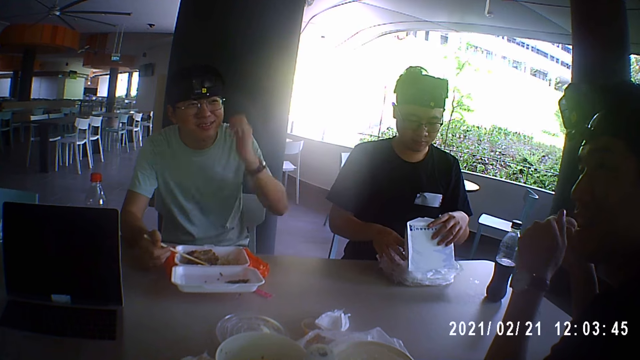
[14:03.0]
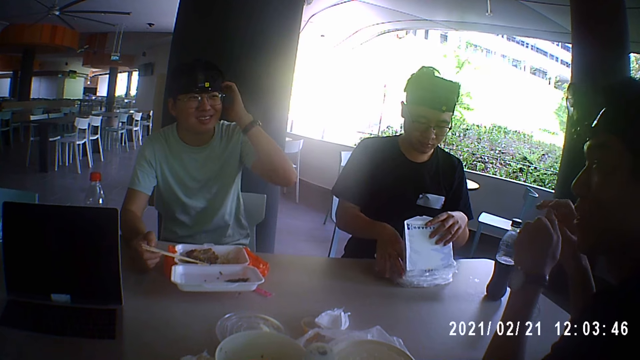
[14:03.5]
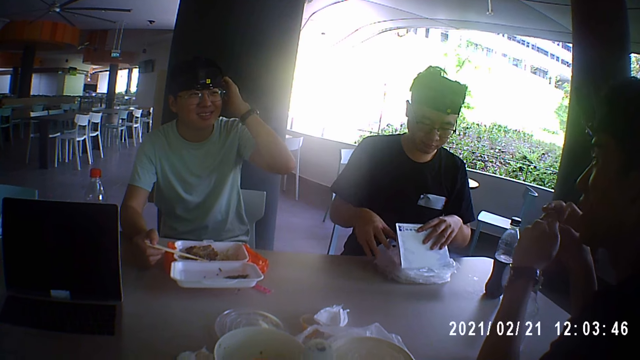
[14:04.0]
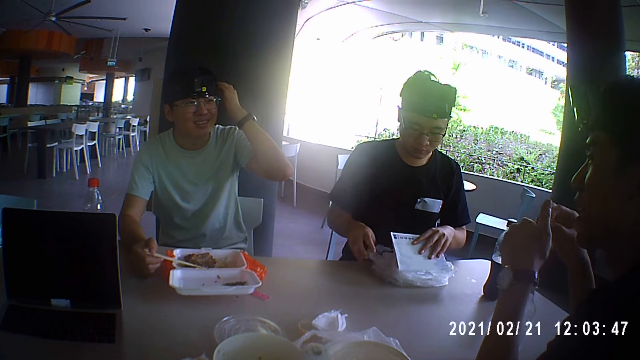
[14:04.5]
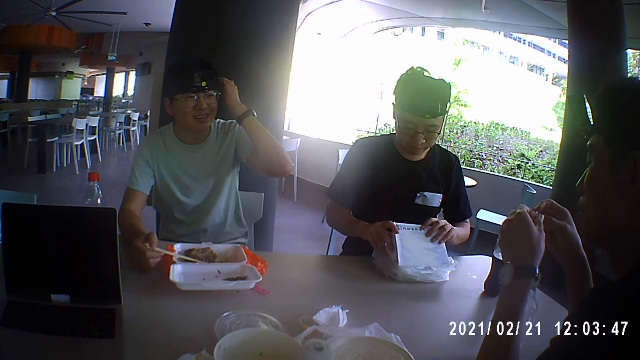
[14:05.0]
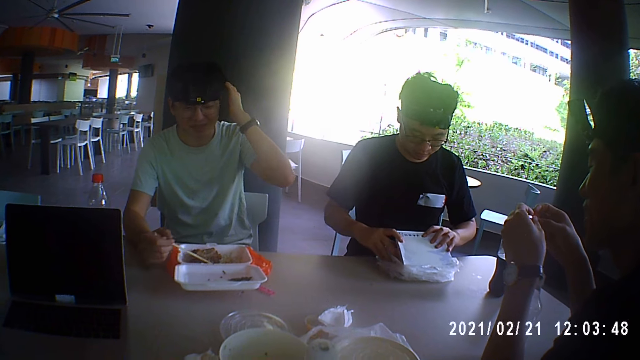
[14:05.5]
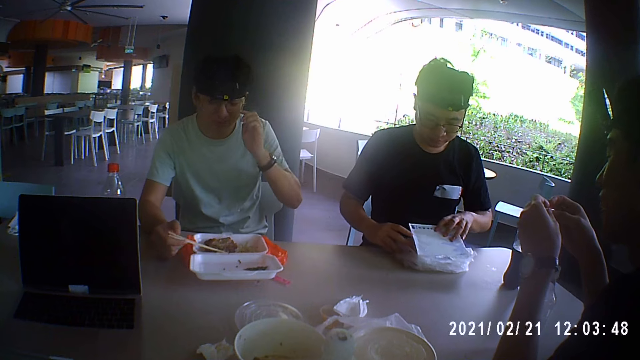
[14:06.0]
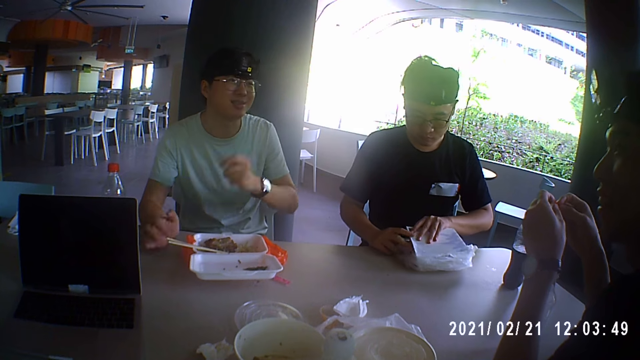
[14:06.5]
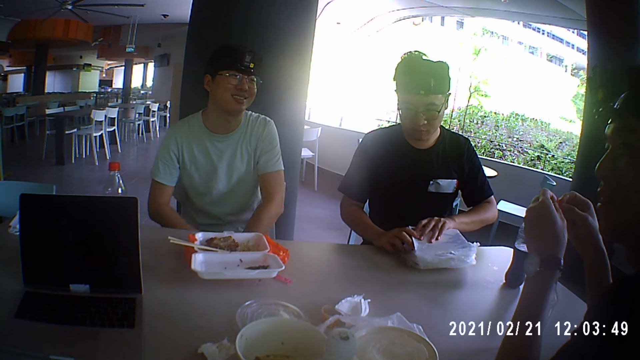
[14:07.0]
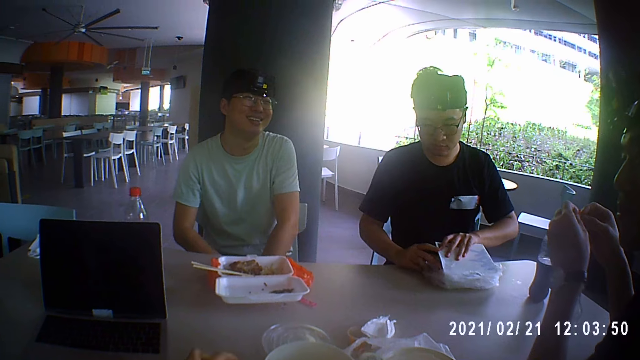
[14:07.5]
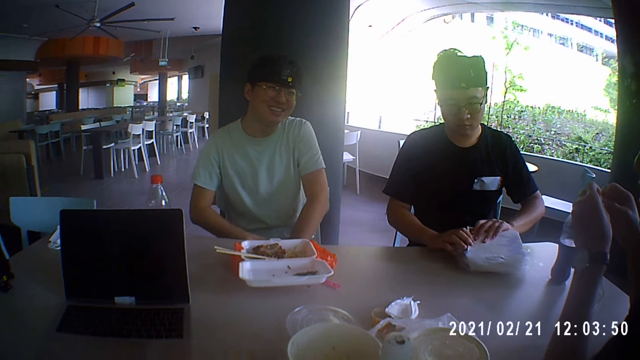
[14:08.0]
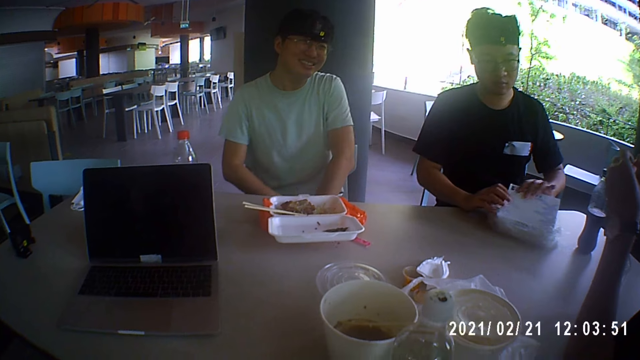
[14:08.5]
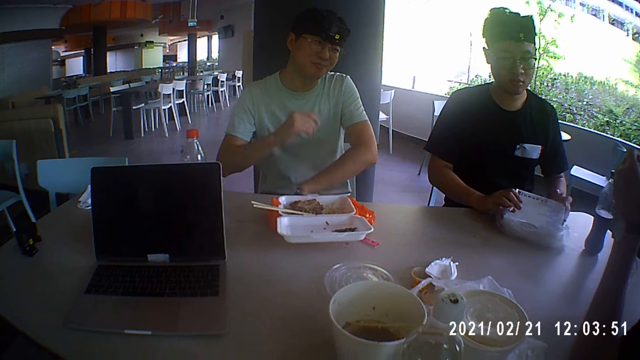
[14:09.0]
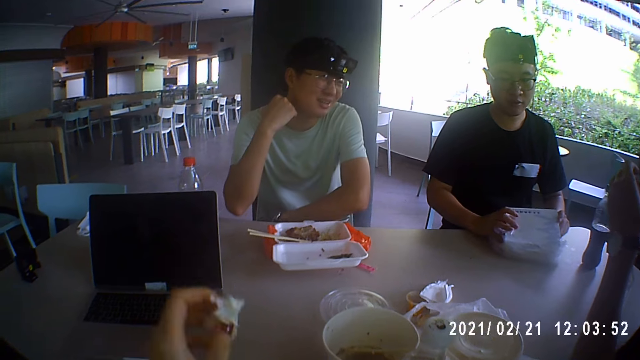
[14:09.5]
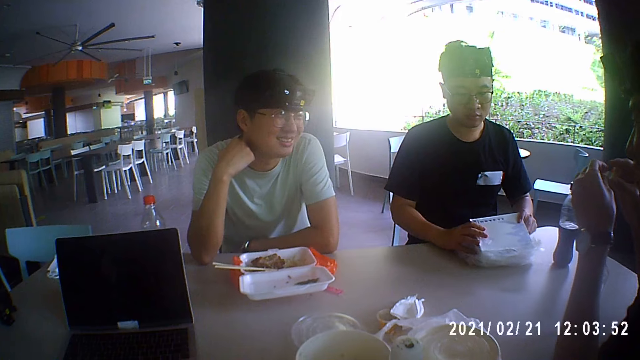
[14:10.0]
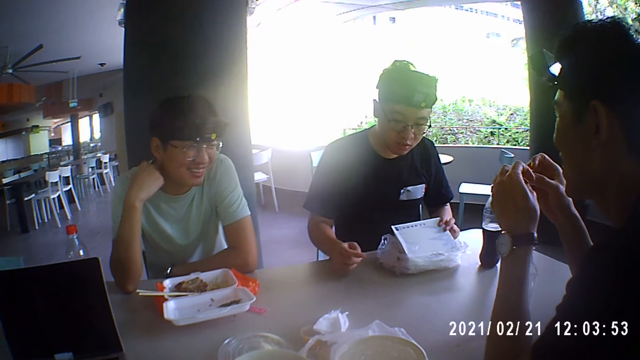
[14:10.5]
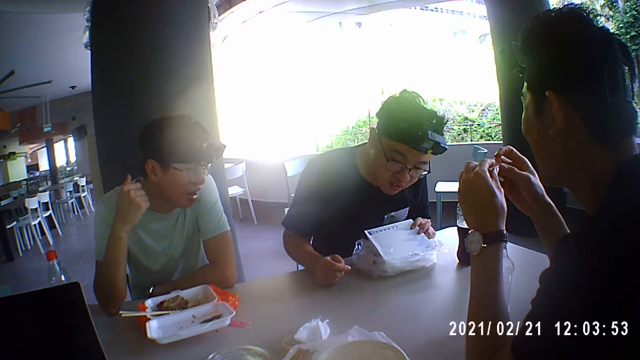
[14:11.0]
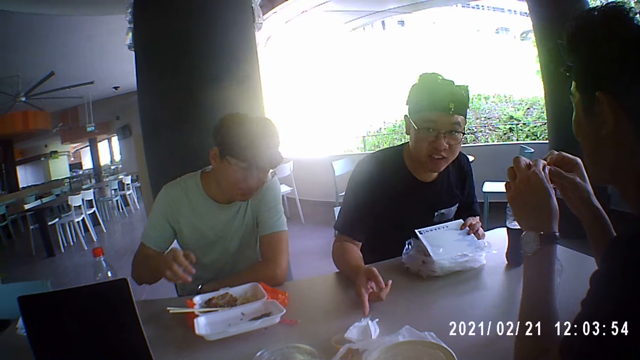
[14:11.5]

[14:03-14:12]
A man holds the lid of the plate or plastic dish with his left hand. He drops the sauce cup in the plate with his right hand. Another man touches the cap on his head with his left hand. The first man adjusts a plastic bag on the plate with his right hand and closes the plate lid with his left hand. He holds the plate lid with his hands and closes the plate lid with his hands. A person talks to another person. The other man drops the chopstick on the plate with his right hand and adjusts the wristwatch on his left hand with his right hand. The camera wearer picks up the paper towel from the table with her left hand. The other person talks to the first person. The camera wearer cleans her mouth with the paper towel in her left hand. The first man closes the plastic dish. The camera wearer drops the paper towel on the table with her left hand.

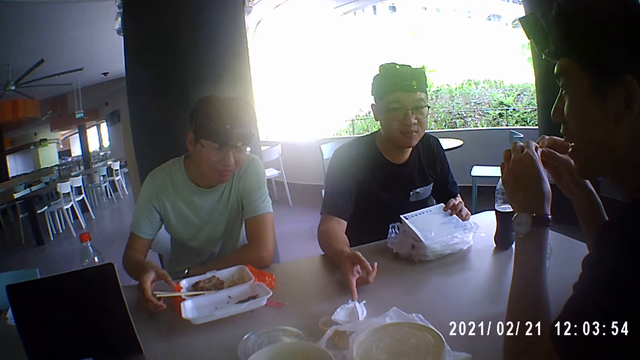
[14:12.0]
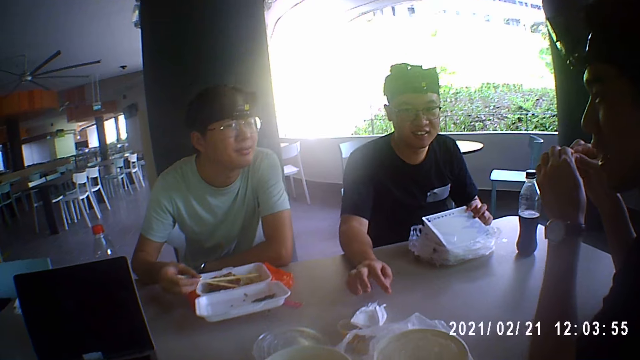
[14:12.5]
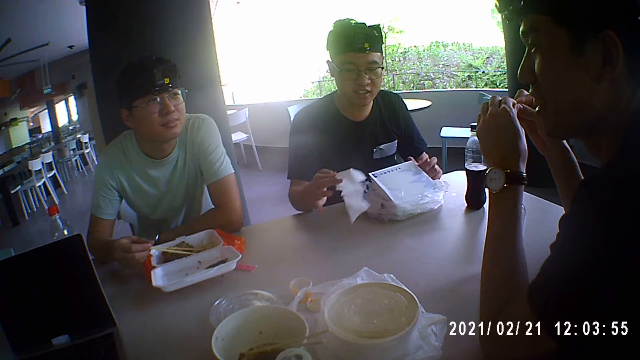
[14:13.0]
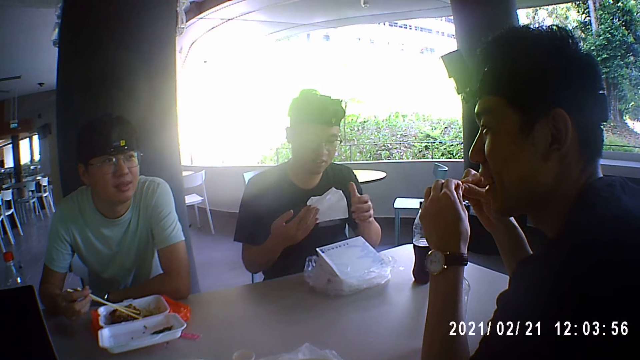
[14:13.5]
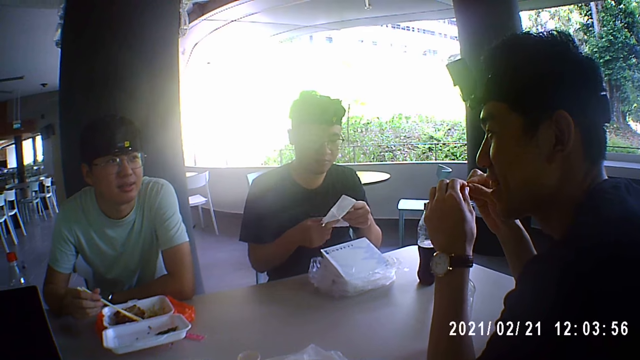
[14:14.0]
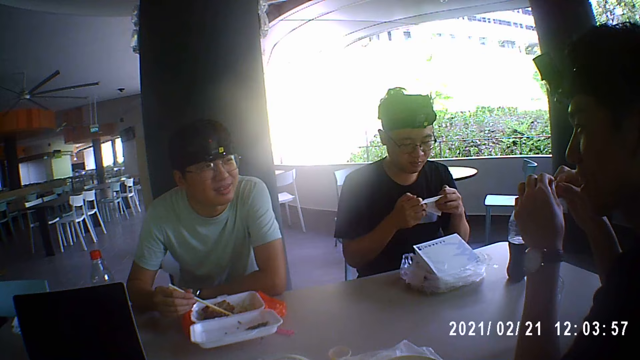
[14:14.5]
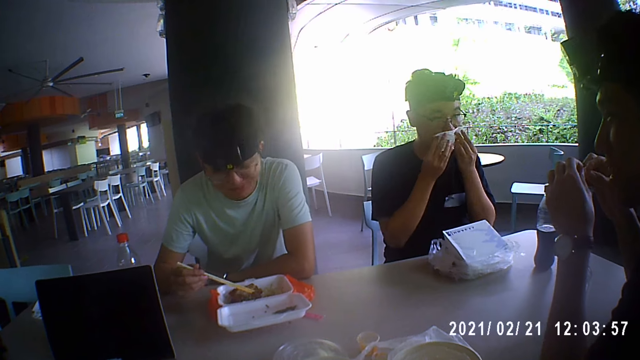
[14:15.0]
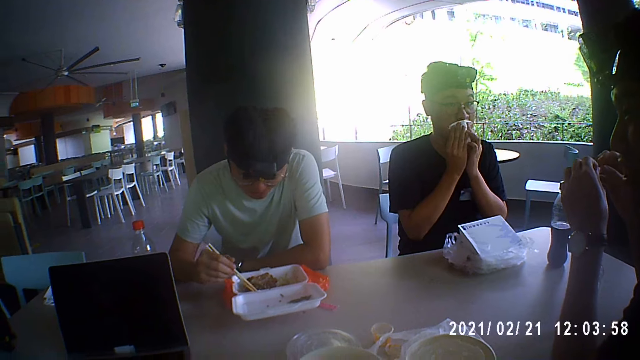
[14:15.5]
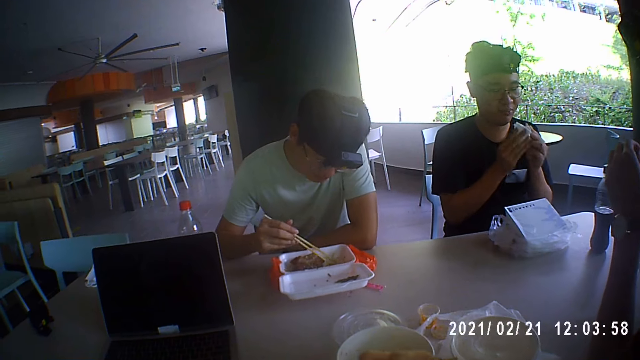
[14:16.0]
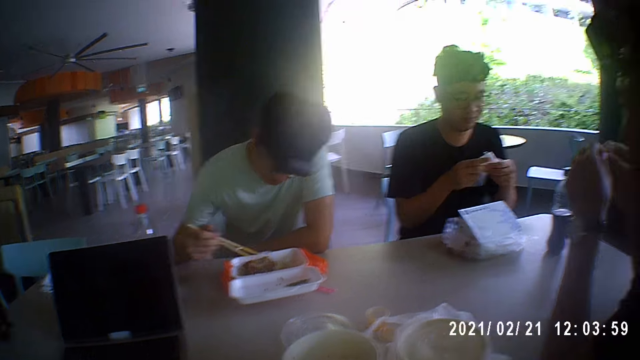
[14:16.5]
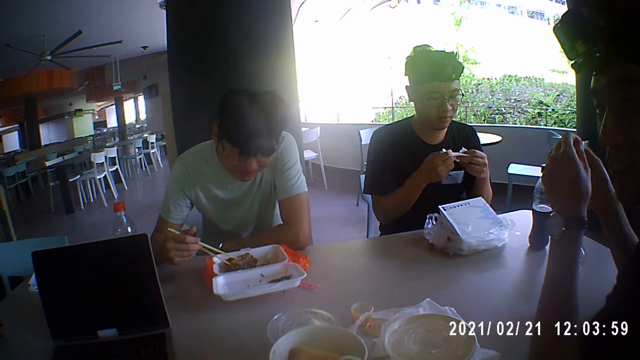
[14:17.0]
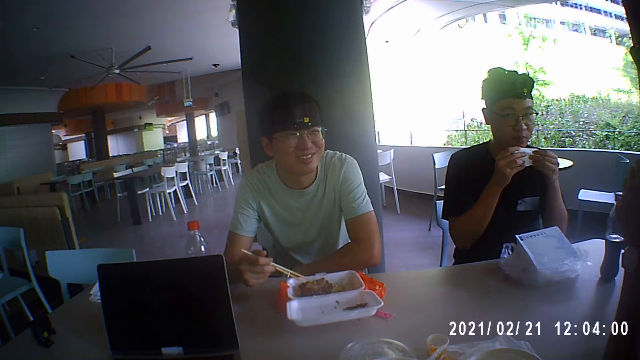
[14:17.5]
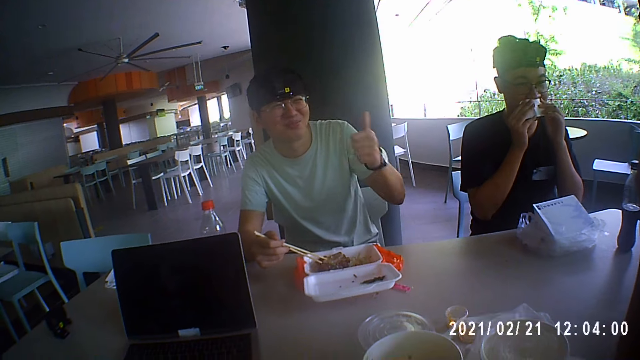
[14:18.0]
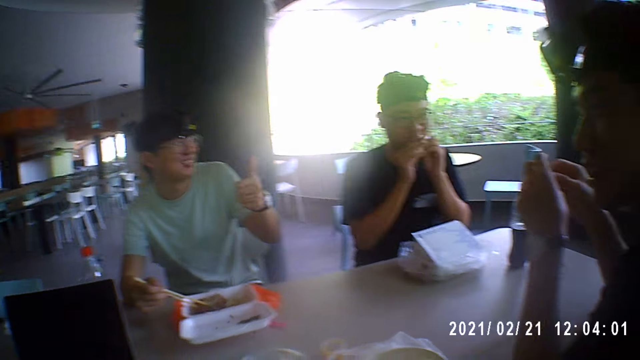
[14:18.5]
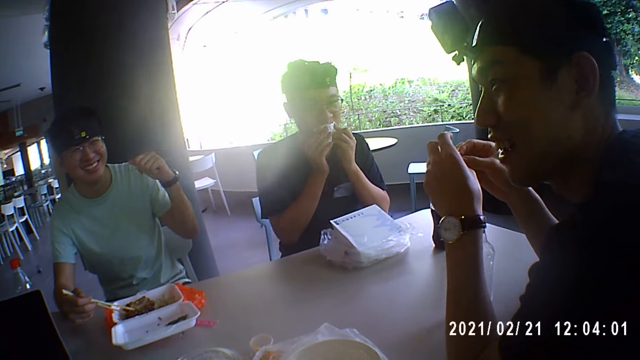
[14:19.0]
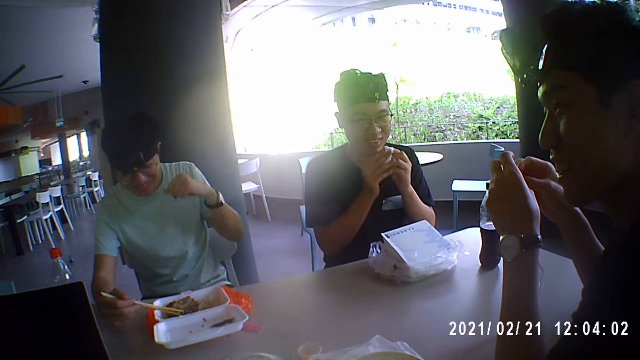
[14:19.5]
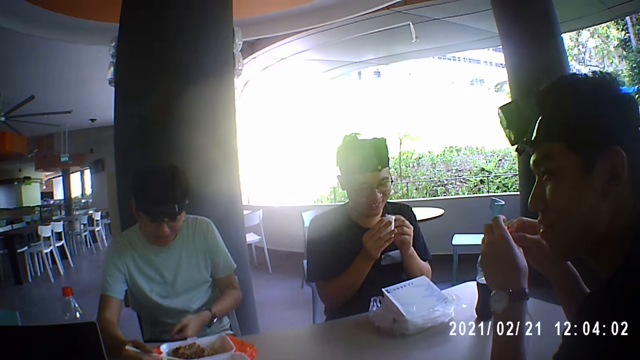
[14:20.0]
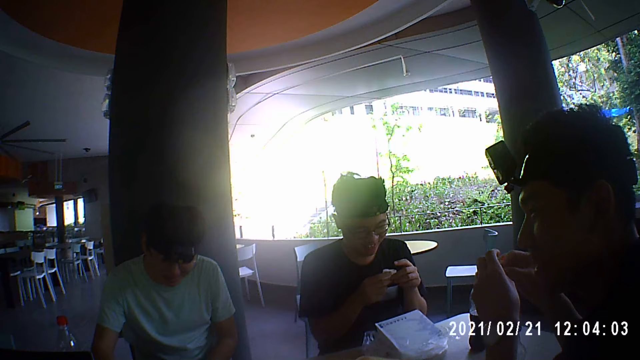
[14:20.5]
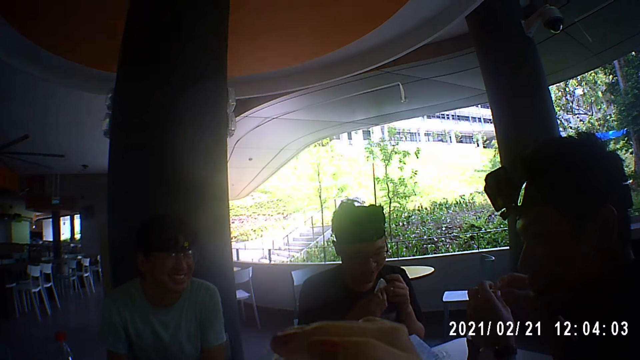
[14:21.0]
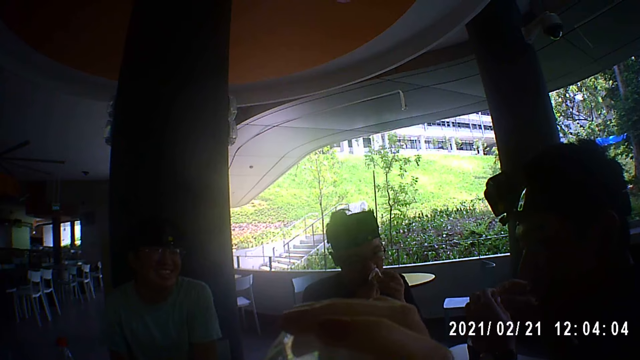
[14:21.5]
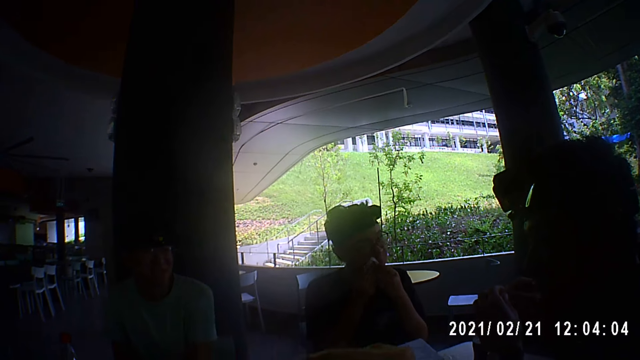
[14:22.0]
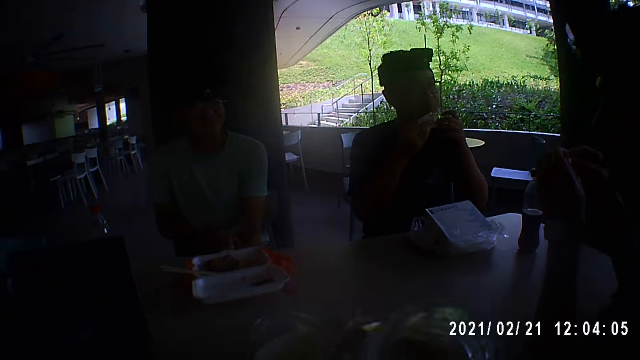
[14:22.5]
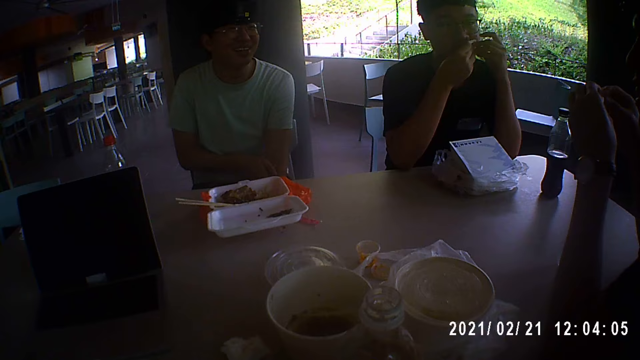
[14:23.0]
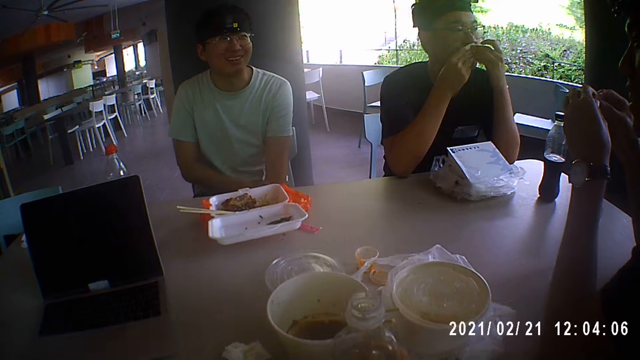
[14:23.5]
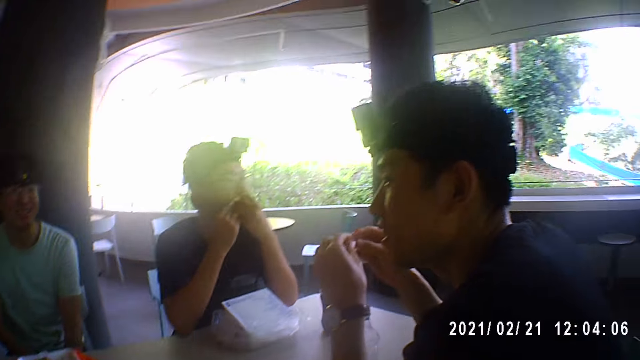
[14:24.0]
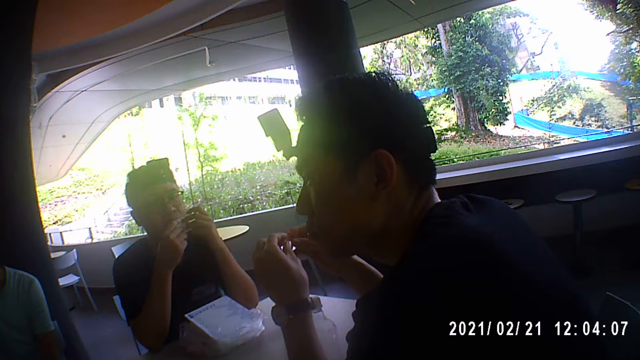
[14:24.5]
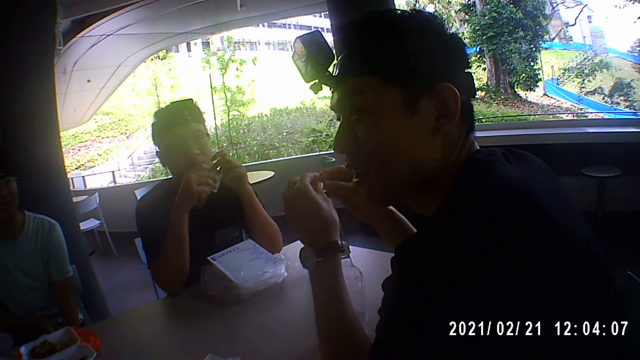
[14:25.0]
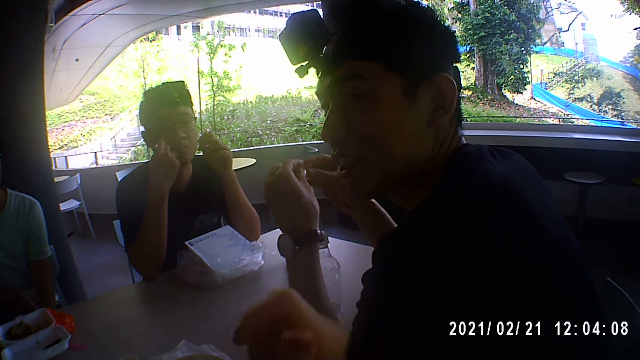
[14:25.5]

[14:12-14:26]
A man picks up the chopsticks from the plate with his right hand. Another man points at the serviette or paper towel on the table. A person talks to another person, the other man, and the camera wearer. The other man picks up the paper towel from the table with his right hand, passes the paper towel from his right hand to his left hand, holds the paper towel with both hands, folds the paper towel with his hands, and cleans his mouth with the paper towel in his hands. The first man touches the plate with the chopsticks in his right hand. The other man turns the paper towel with his hands, folds the paper towel with his hands, and cleans his mouth with the paper towel in his hands. He folds the paper towel with his hands and holds the paper towel with both hands. The camera wearer drinks water from a bottle in her right hand. The other man cleans his mouth with the paper towel in his hands. The camera wearer drops the water bottle on the table with her right hand. The other person talks to the first person. The camera wearer talks to the other person.
